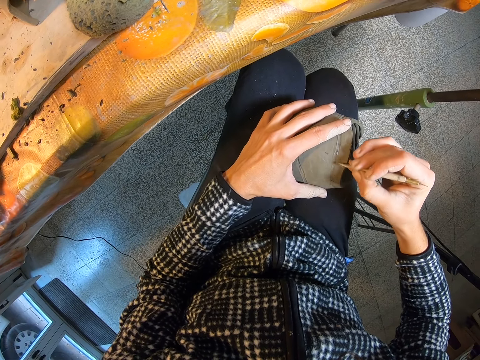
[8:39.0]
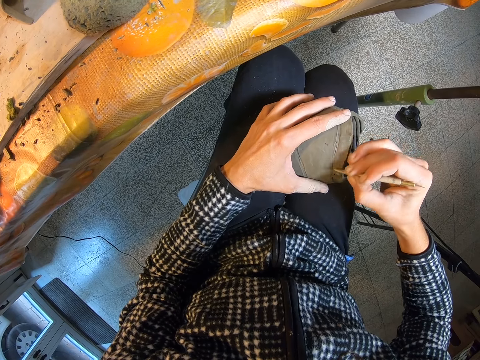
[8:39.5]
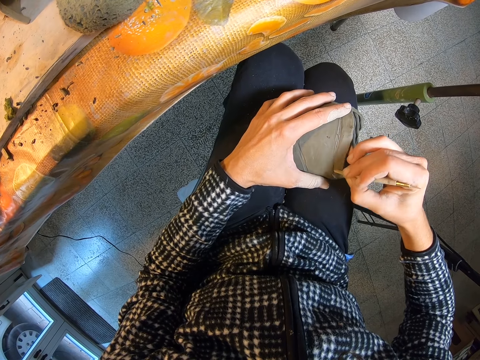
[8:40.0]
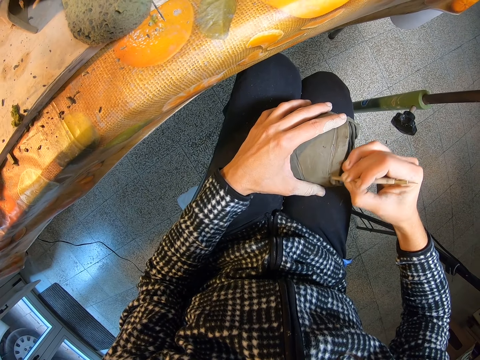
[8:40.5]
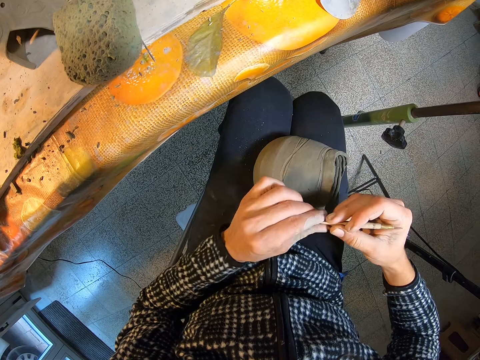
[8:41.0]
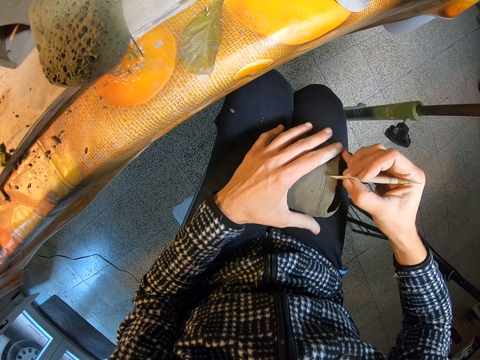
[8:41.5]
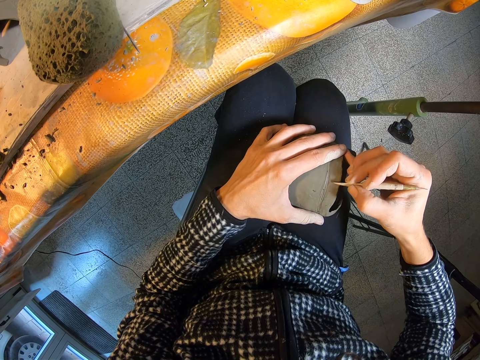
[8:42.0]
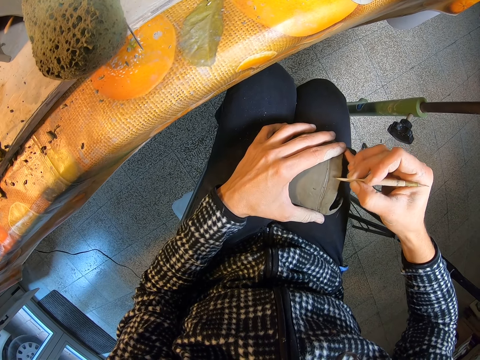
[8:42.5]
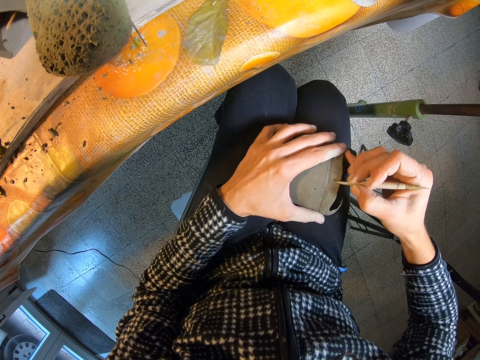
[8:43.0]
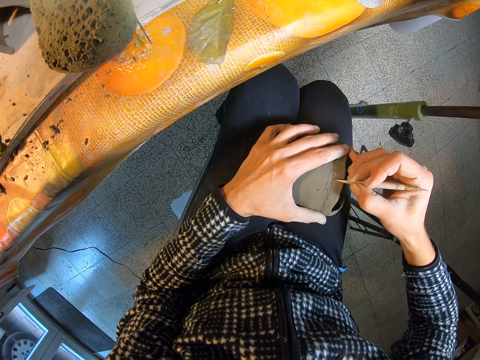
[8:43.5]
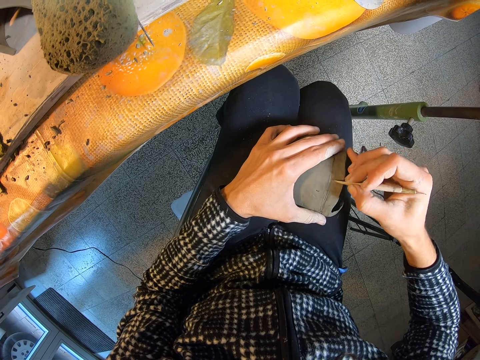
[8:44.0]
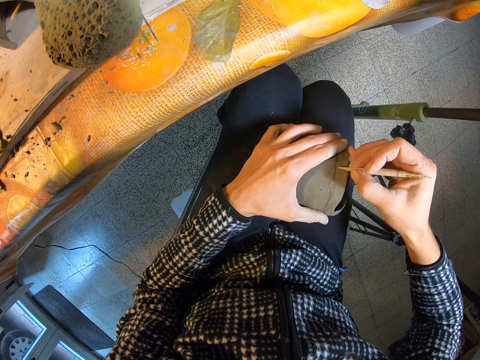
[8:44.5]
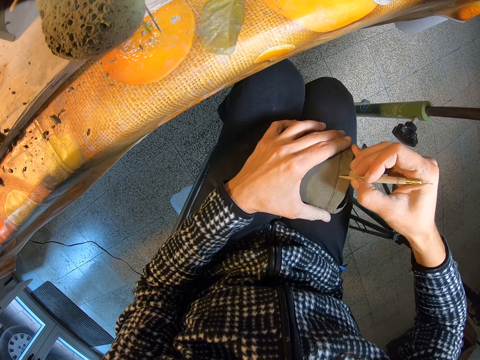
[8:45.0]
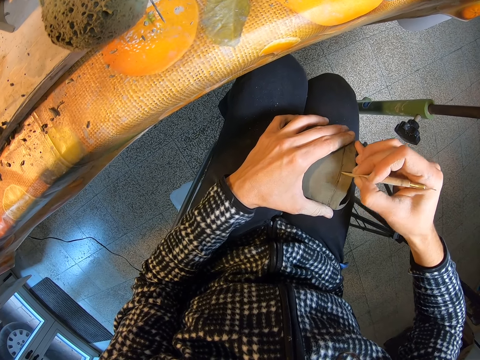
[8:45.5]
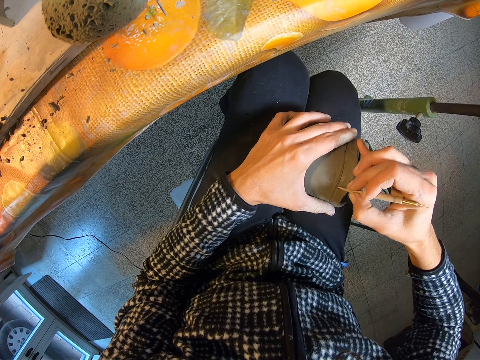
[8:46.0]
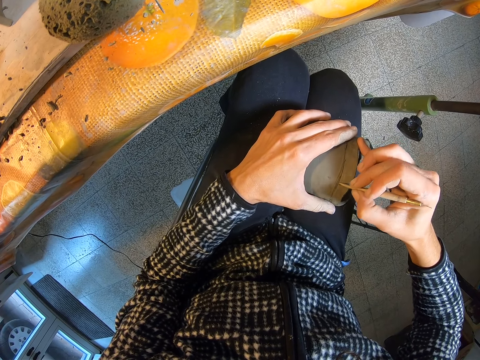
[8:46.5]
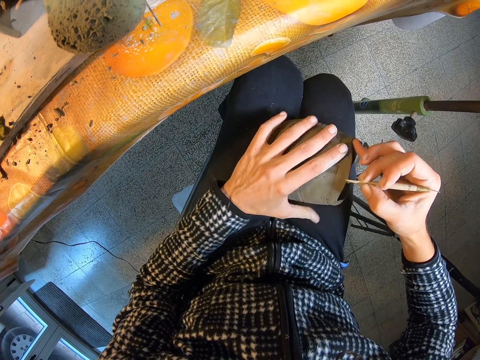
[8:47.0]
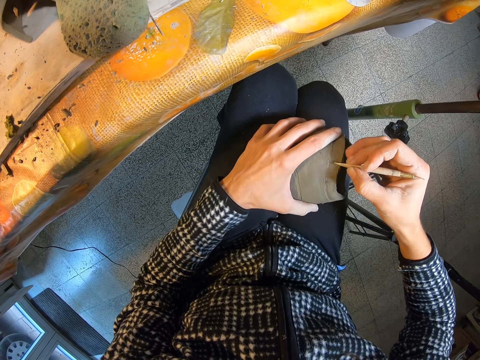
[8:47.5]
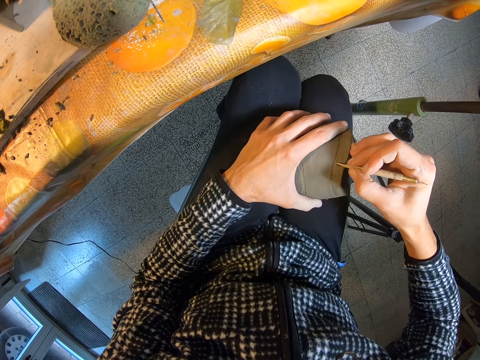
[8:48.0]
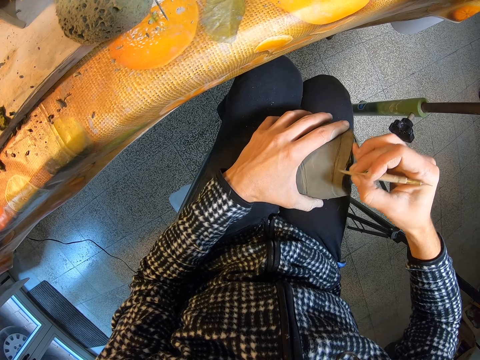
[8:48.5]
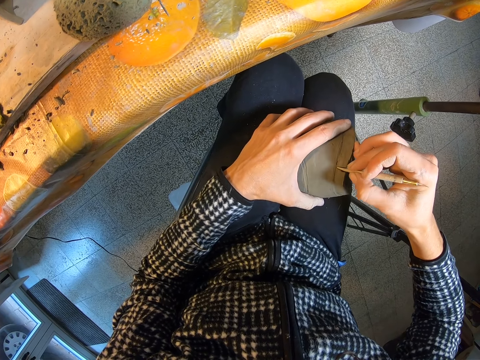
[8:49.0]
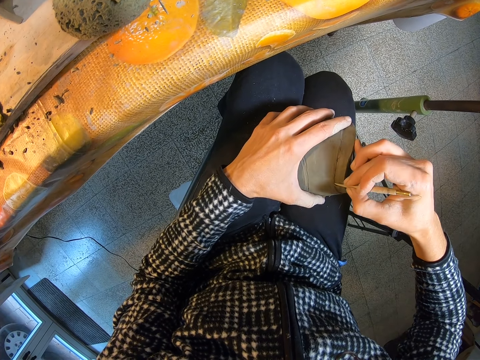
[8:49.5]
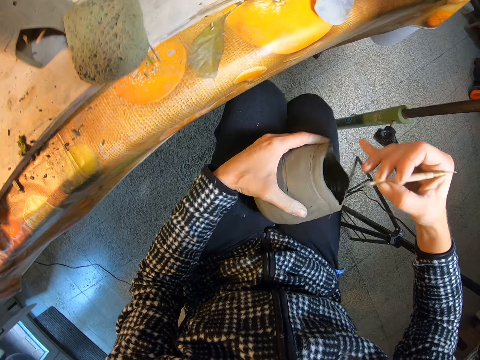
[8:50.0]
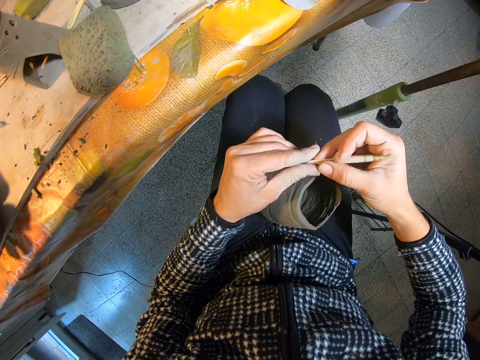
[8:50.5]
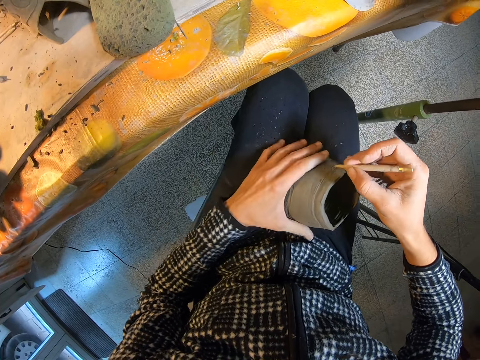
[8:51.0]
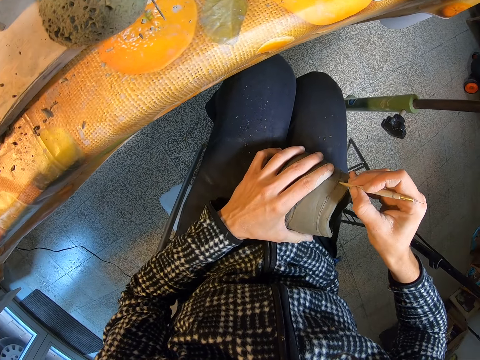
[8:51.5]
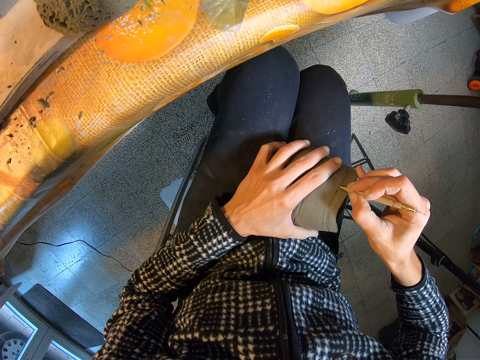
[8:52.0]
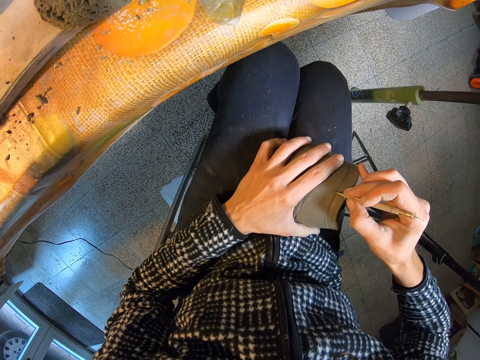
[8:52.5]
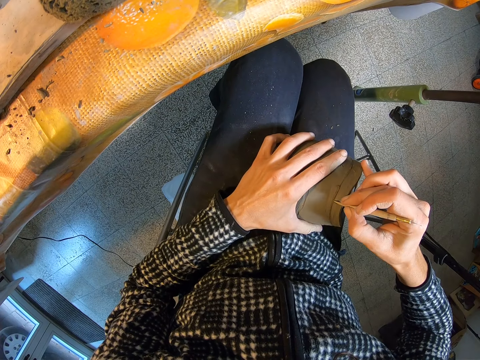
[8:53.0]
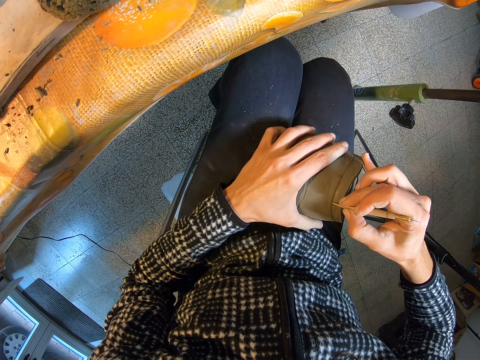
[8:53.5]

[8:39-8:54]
The camera wearer wipes off clay on the boxwood tool or potter's needle with her left hand. She drops clay on the floor. She holds the clay on her lap with her left hand. She shapes the clay with the boxwood tool in her right hand. She places her hand on the craft. She sketches the craft with the potter's needle. She adjusts the clay on her lap with her left hand. She tilts the craft with her hand. She shapes the clay with the boxwood tool in her right hand. She sketches the craft with the potter's needle. She adjusts the clay on her lap with her left hand. She wipes off clay on the boxwood tool with her left hand. She drops clay on the floor. She holds the clay on her lap with her left hand. She places her hand on the craft. She shapes the clay with the boxwood tool in her right hand. She sketches the craft with the potter's needle.

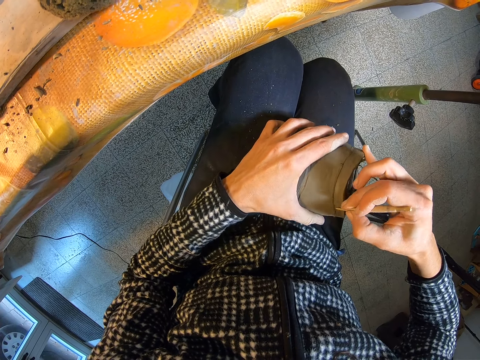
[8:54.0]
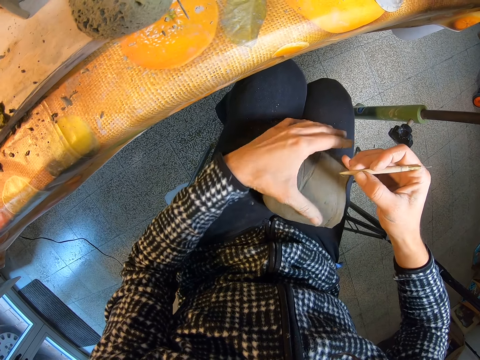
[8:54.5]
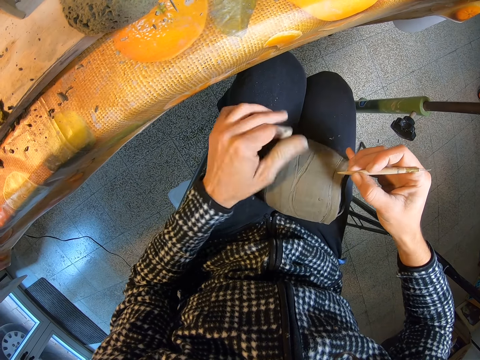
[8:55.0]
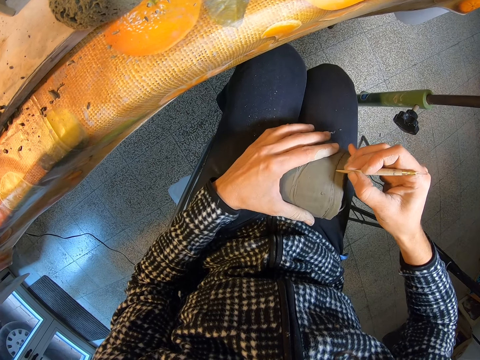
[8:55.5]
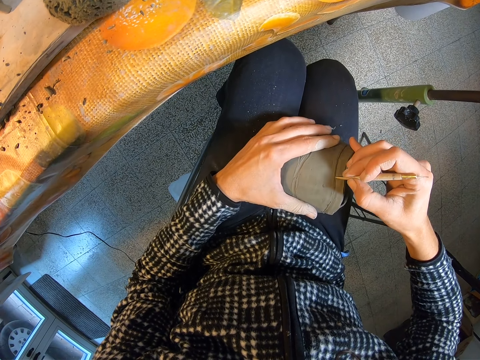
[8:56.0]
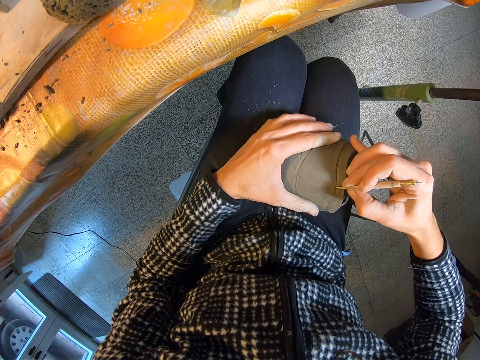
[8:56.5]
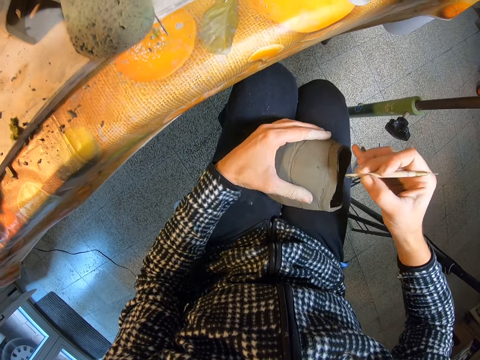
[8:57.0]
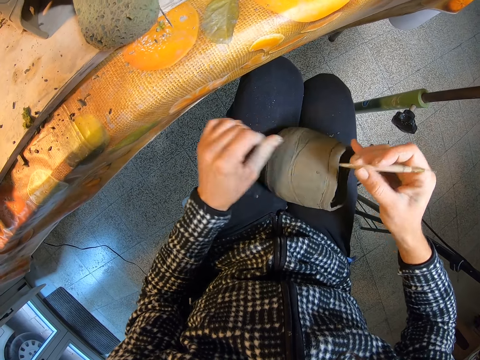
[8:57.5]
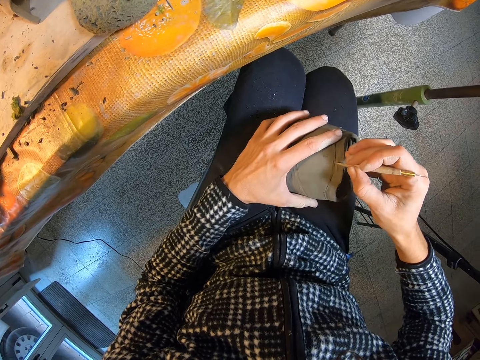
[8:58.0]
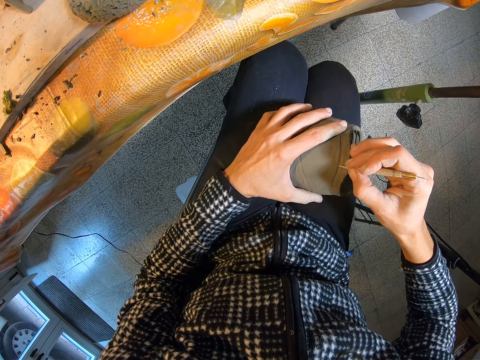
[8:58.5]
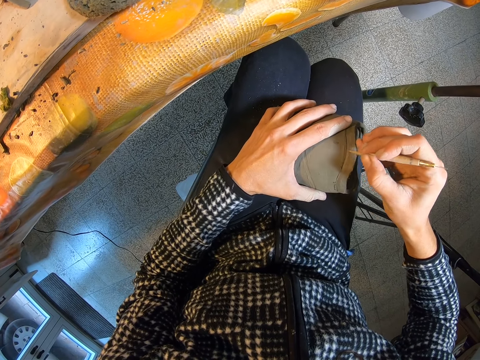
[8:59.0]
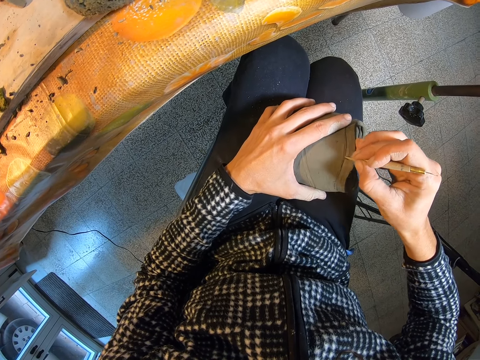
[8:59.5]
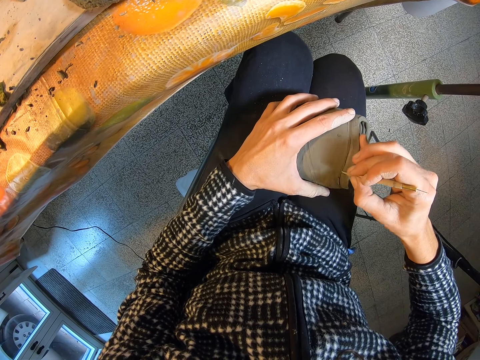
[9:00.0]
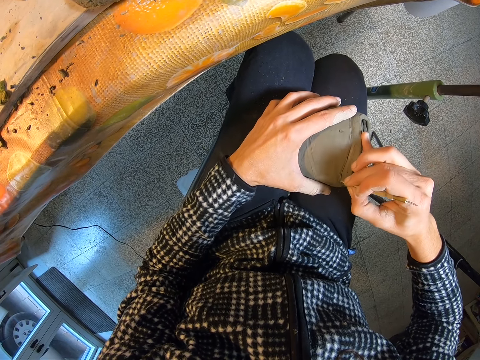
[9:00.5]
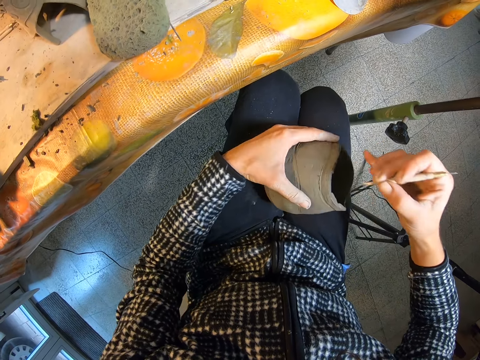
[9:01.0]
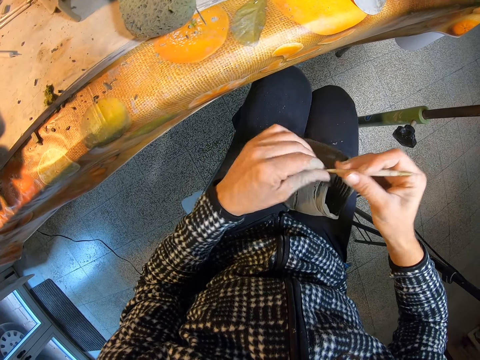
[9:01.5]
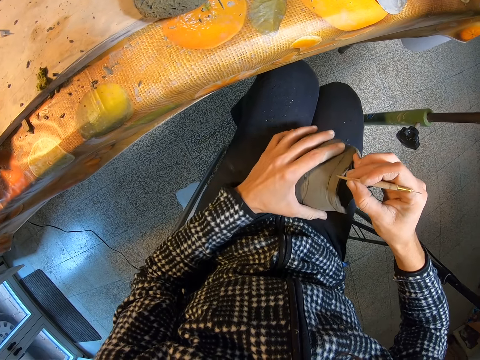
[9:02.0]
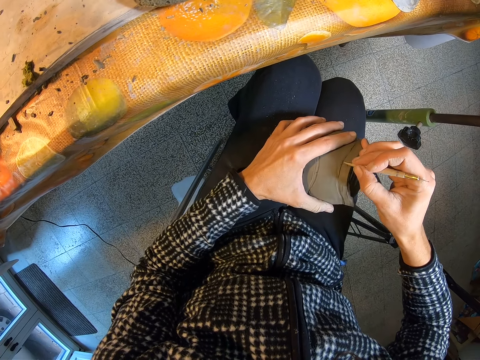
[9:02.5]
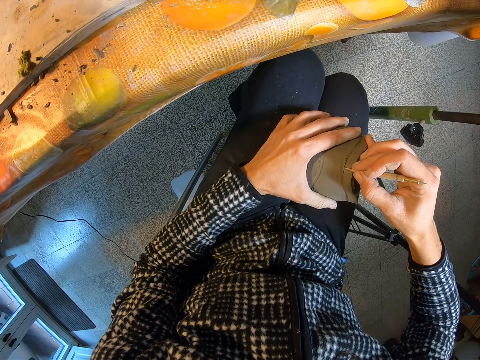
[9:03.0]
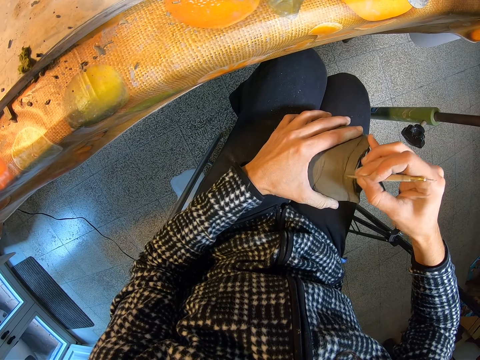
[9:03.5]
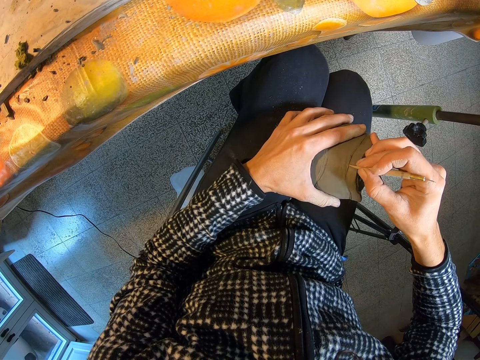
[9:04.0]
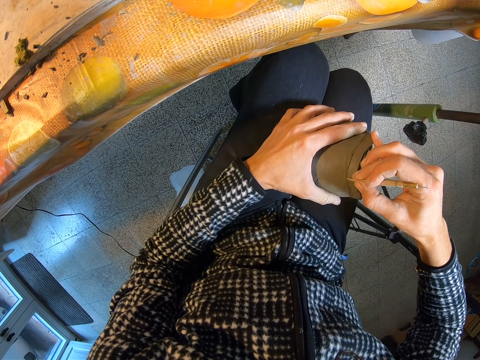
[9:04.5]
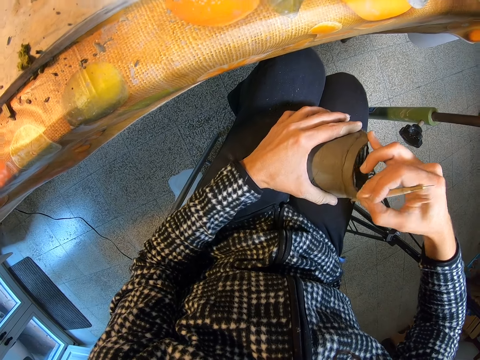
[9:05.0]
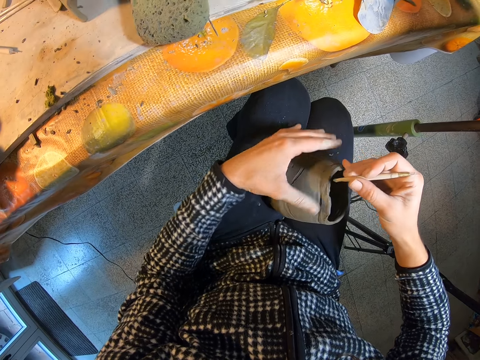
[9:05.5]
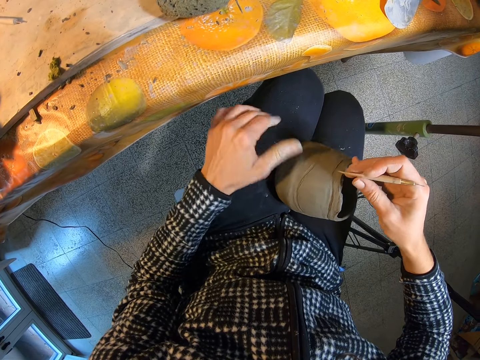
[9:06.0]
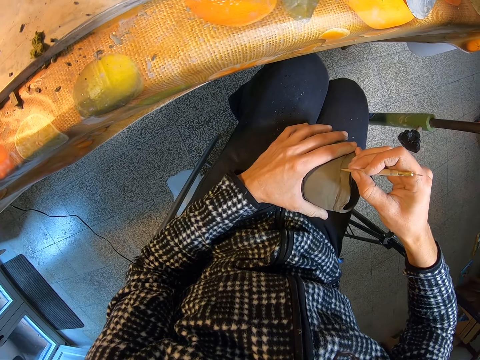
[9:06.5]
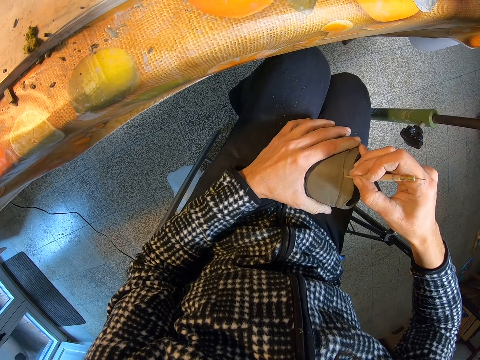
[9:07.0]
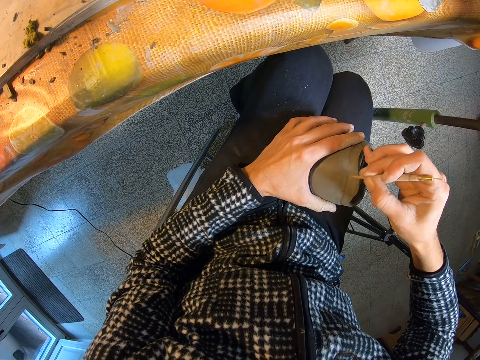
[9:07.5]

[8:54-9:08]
The camera wearer adjusts the clay on her lap with her left hand. She wipes off clay on the boxwood tool or potter's needle with her left hand. She drops clay down. She places her hand on the craft. She holds the clay on her lap with her left hand. She shapes the clay with the boxwood tool in her right hand. She sketches the craft with the potter's needle. She wipes off clay on the boxwood tool with her left hand. She drops clay on the floor. She holds the clay on her lap with her left hand. She places her hand on the craft. She shapes the clay with the boxwood tool in her right hand. She sketches the craft with the potter's needle. She adjusts the clay on her lap with her left hand. She wipes off clay on the boxwood tool with her left hand. She holds the clay on her lap with her left hand. She places her hand on the craft. She shapes the clay with the boxwood tool in her right hand. She sketches the craft with the potter's needle. She adjusts the clay on her lap with her left hand. She wipes off clay on the boxwood tool with her left hand. She drops clay on the floor. She holds the clay on her lap with her left hand. She shapes the clay with the boxwood tool in her right hand. She places her hand on the craft. She sketches the craft with the potter's needle.
